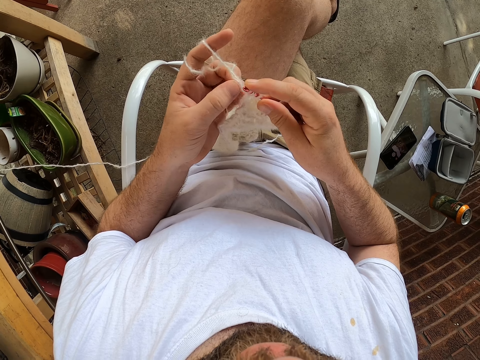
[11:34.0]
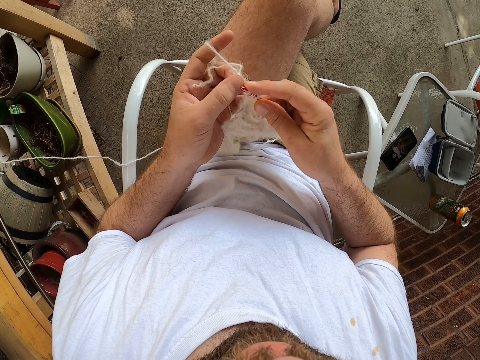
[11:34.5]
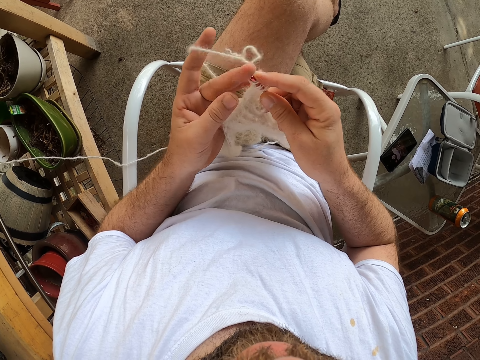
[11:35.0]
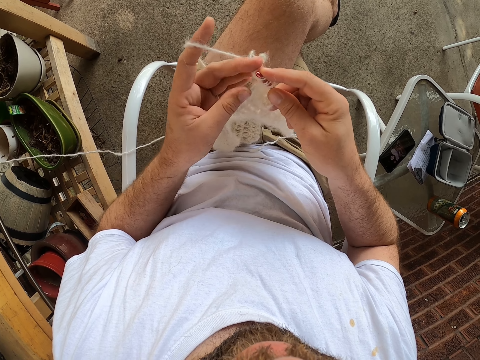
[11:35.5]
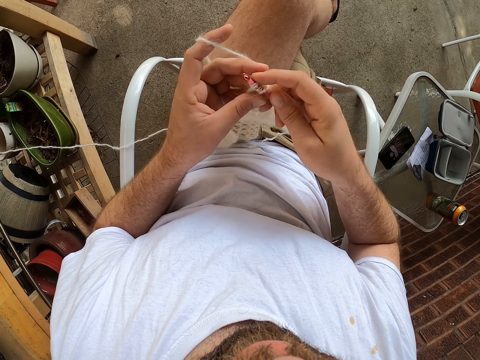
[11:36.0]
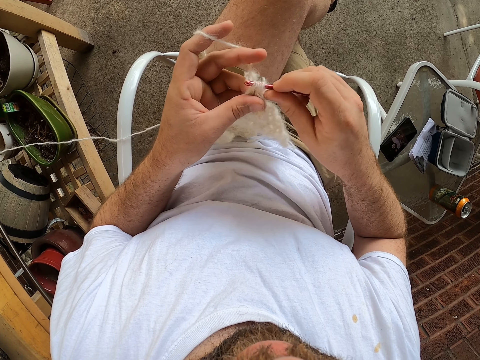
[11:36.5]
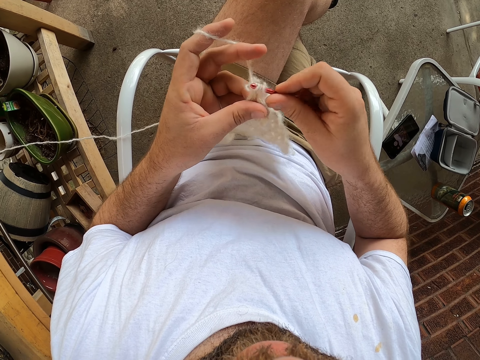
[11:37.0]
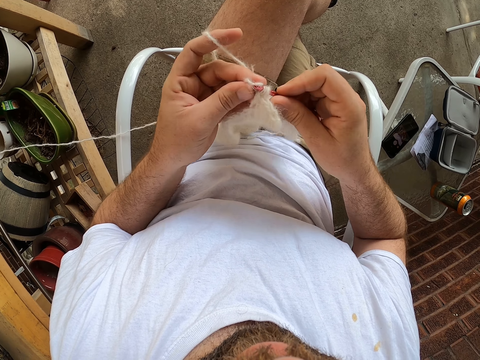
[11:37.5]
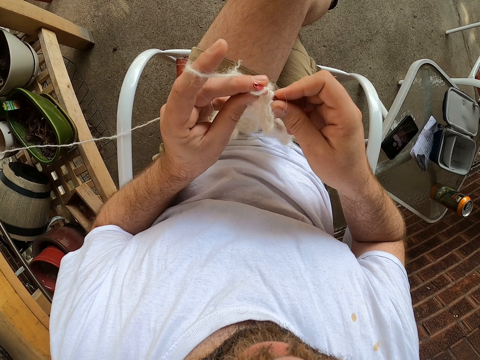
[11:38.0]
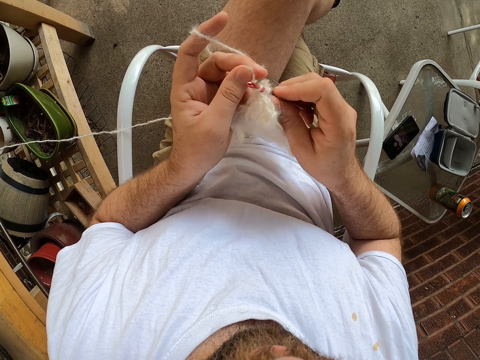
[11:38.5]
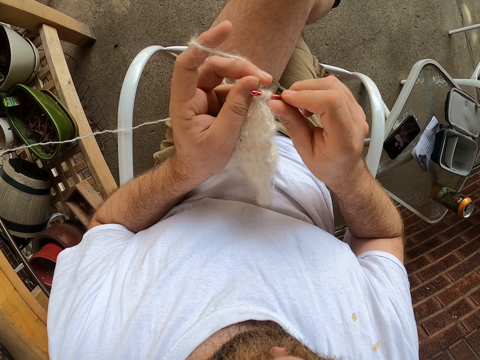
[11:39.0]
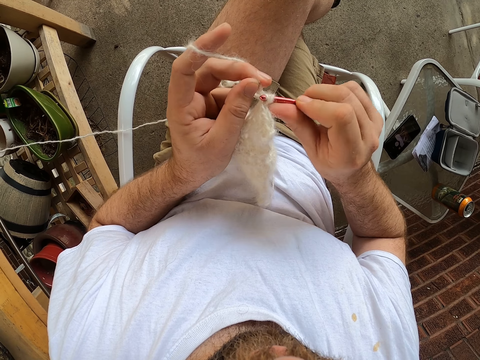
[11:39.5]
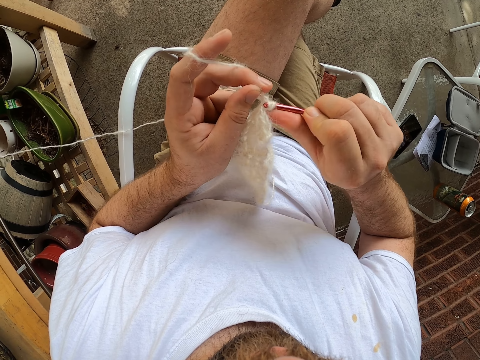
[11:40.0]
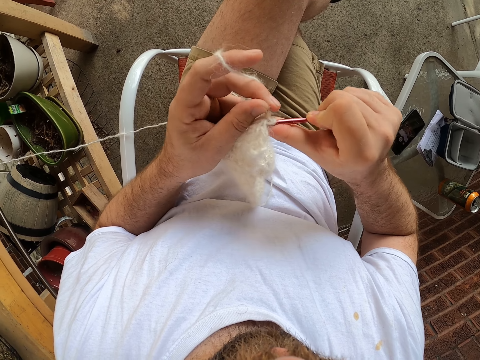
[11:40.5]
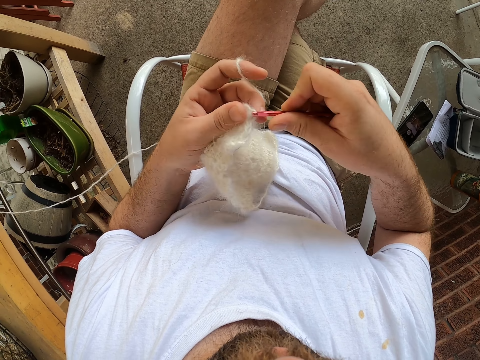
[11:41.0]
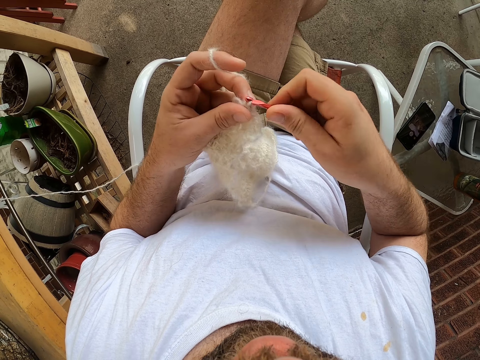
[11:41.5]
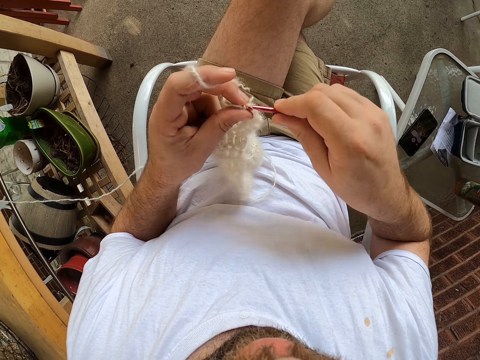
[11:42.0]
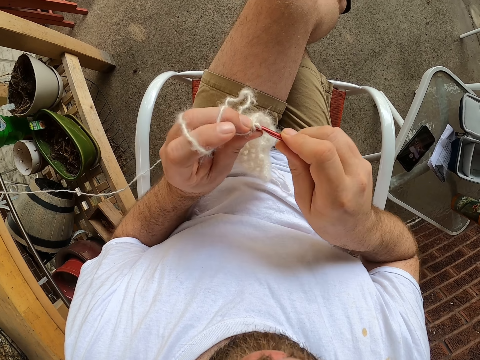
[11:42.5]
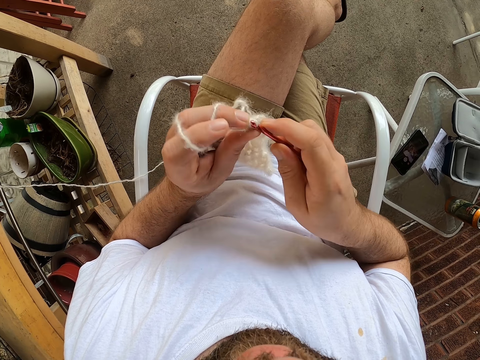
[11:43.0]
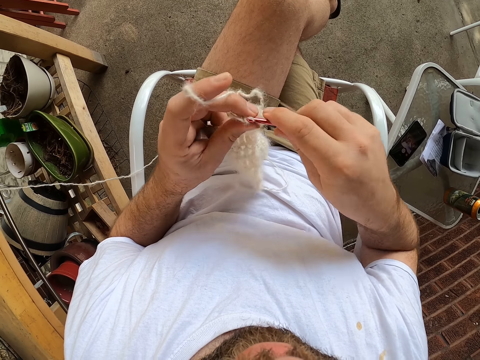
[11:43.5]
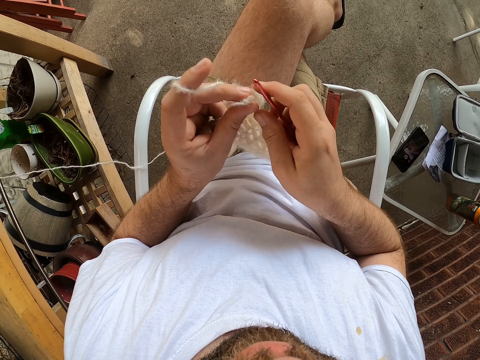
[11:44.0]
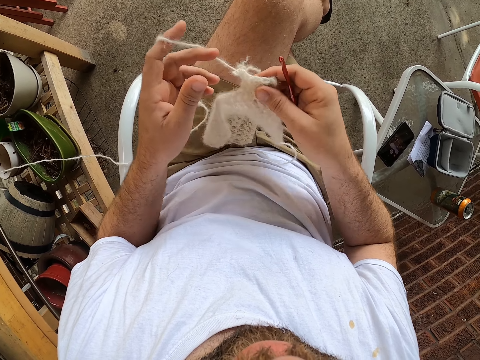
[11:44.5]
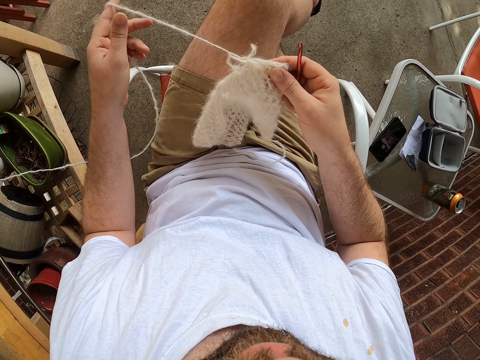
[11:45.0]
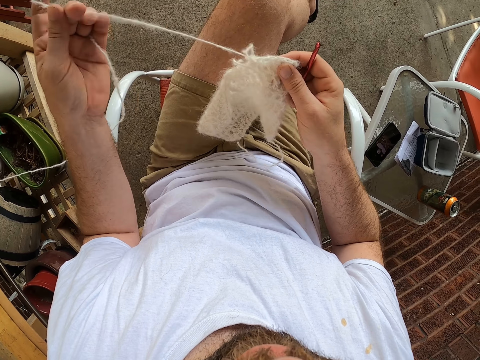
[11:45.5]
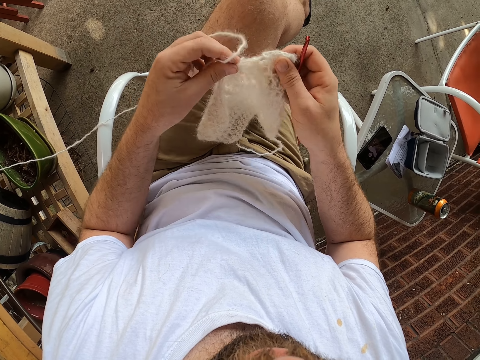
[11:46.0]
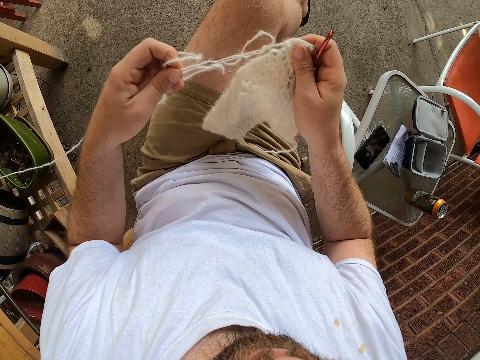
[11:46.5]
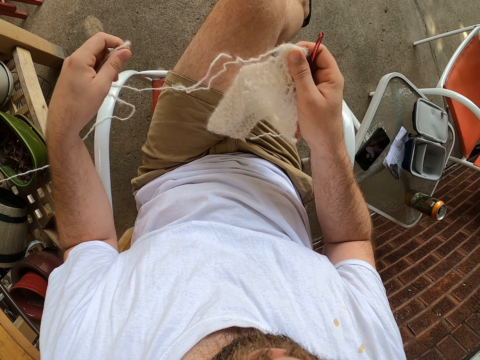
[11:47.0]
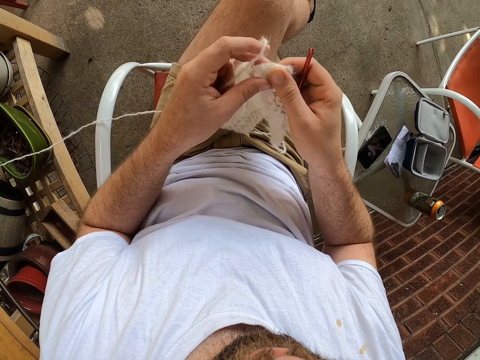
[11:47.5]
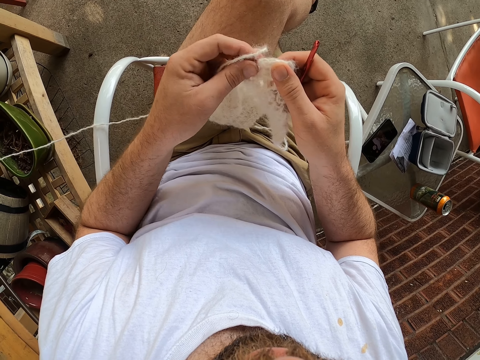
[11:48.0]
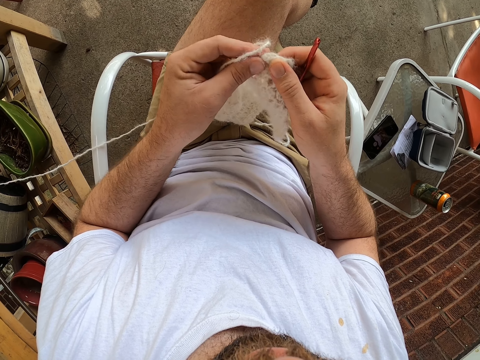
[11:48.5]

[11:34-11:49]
The camera wearer pulls the knitting pin from the scarf. They pull the yarn from the scarf.

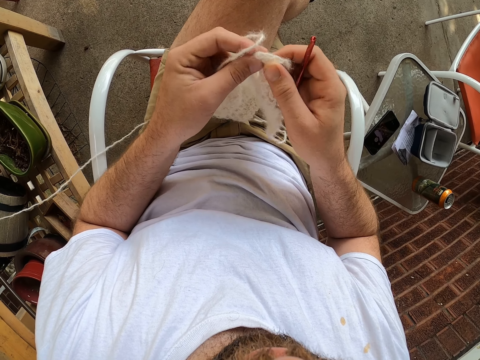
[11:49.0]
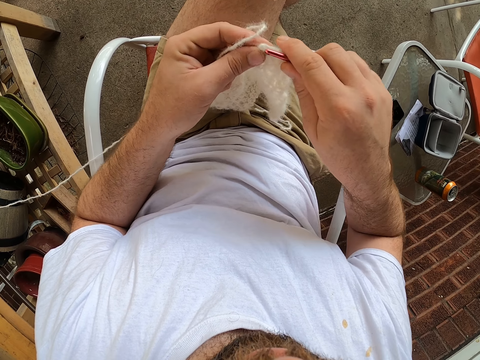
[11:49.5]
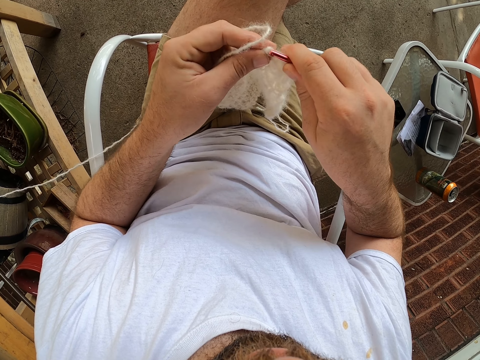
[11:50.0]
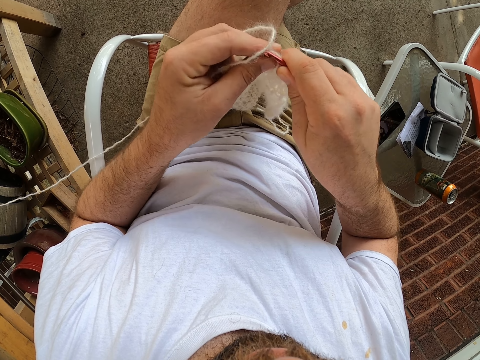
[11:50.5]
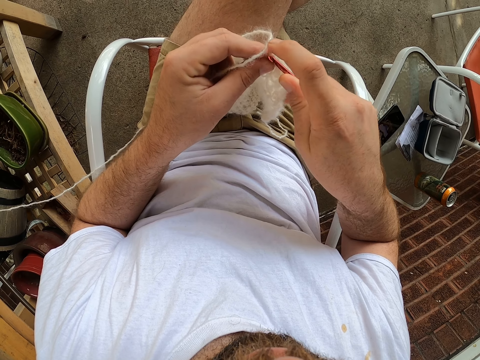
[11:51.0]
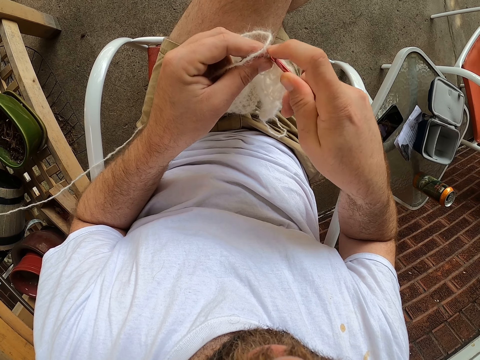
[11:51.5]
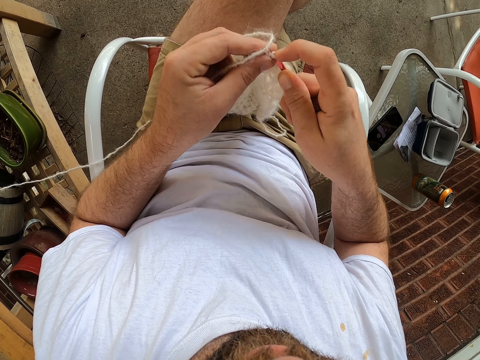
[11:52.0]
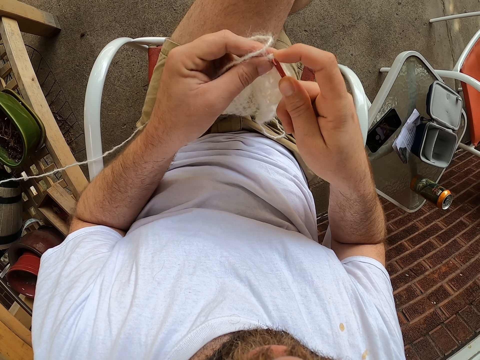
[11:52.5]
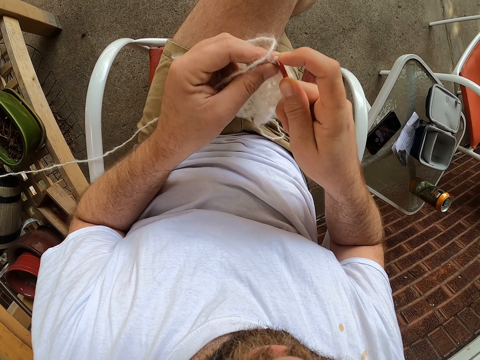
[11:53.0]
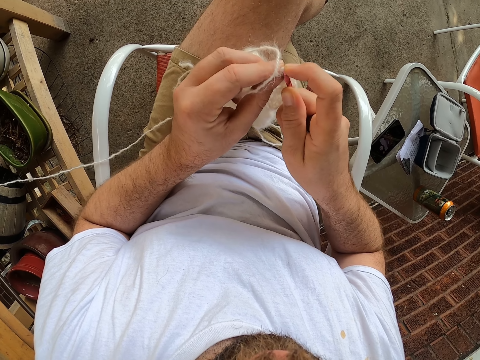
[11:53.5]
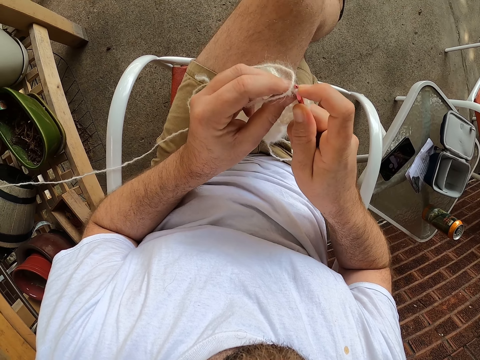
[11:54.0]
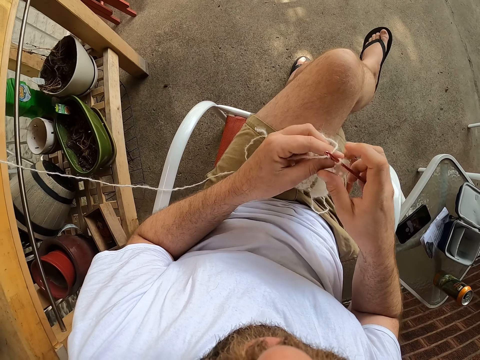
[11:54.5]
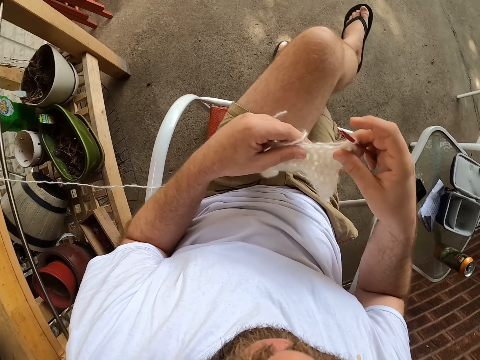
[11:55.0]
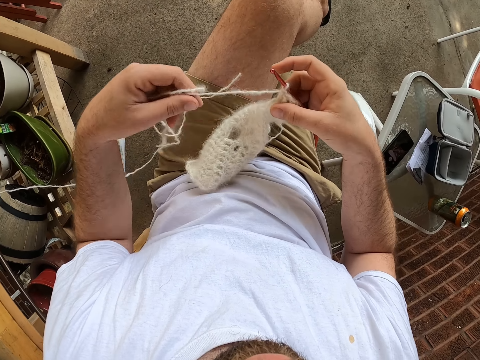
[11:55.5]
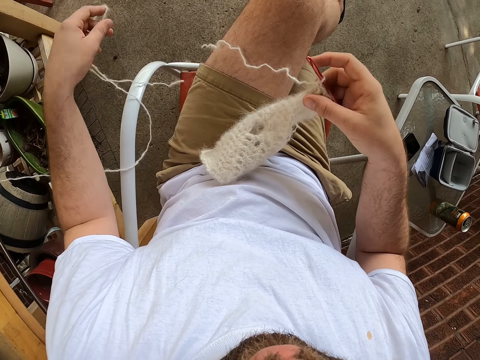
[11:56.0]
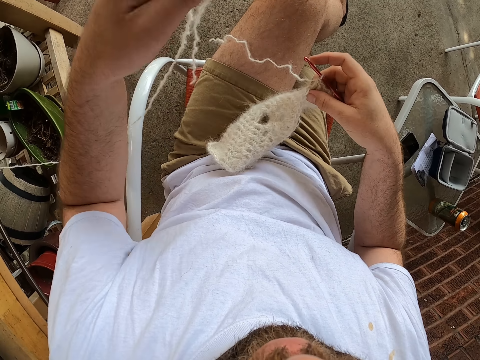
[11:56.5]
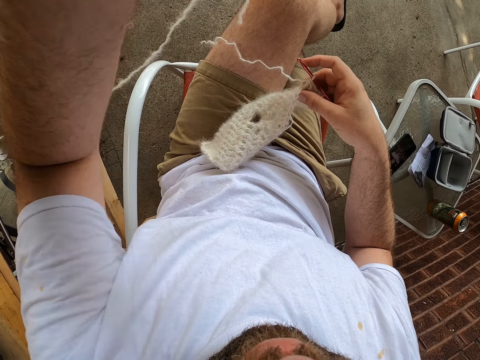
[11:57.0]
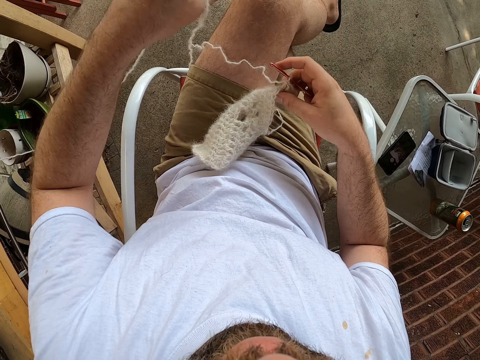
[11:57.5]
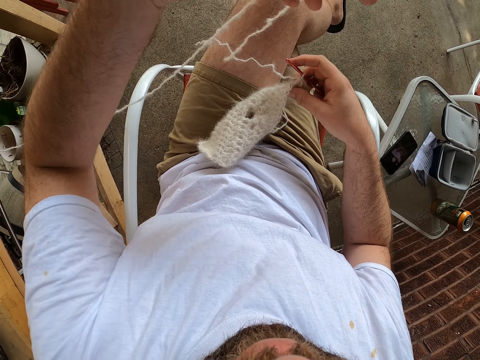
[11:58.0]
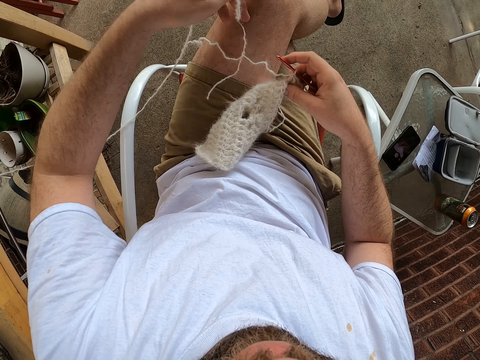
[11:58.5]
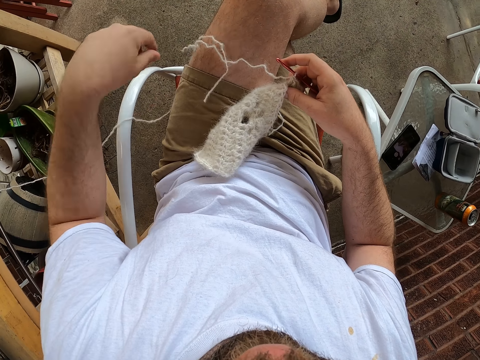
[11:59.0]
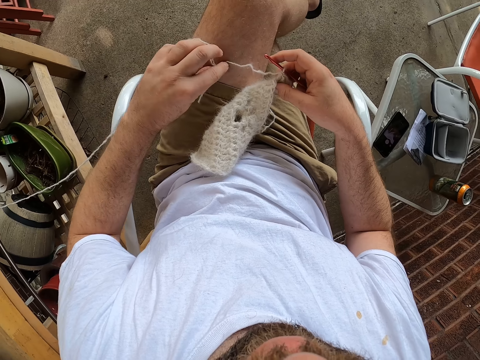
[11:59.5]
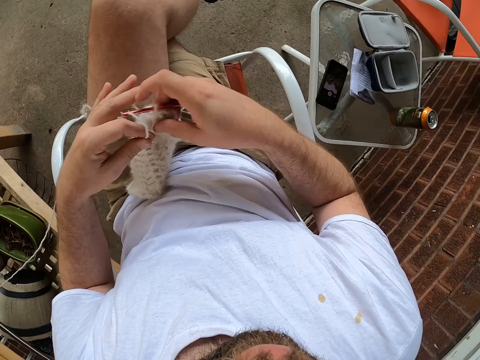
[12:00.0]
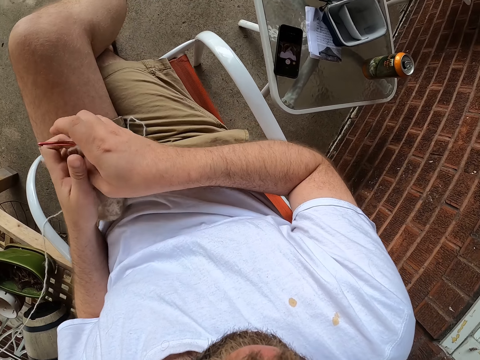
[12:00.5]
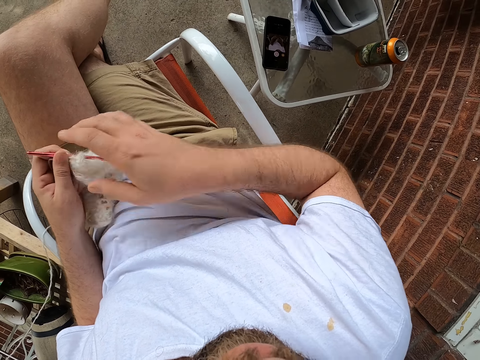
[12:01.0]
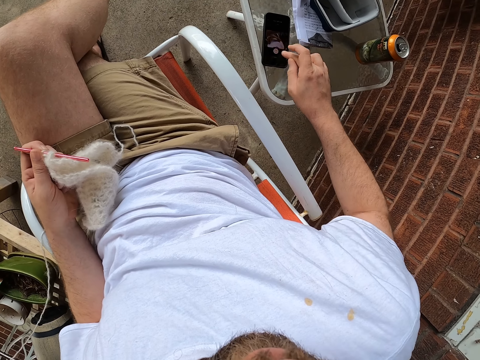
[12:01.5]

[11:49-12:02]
The camera wearer inserts the knitting pin into the scarf. He sews a fabric. He lifts up the string. He places the yarn onto his left thigh with his left hand. He picks up the yarn with his left hand. He transfers the knitting pin and scarf to his left hand. He holds the crochet on the left hand.
